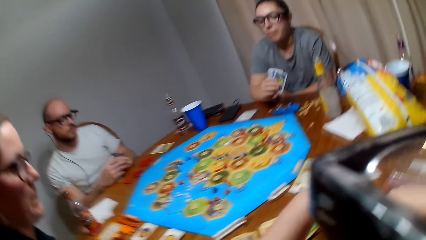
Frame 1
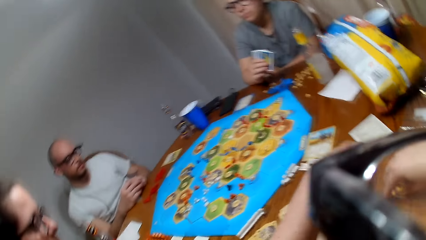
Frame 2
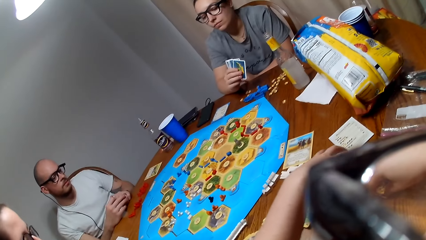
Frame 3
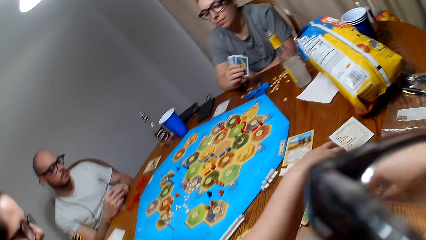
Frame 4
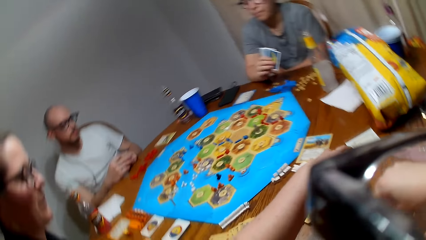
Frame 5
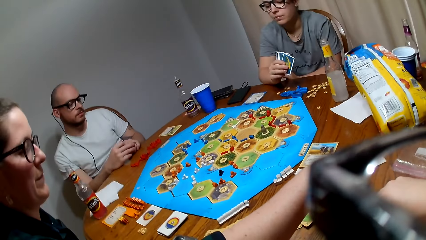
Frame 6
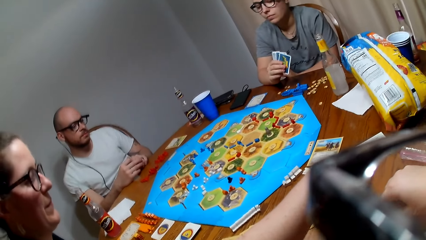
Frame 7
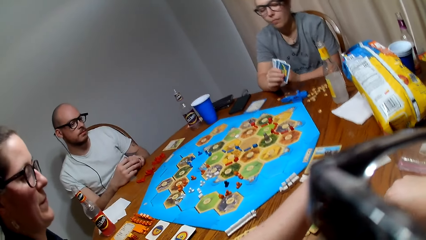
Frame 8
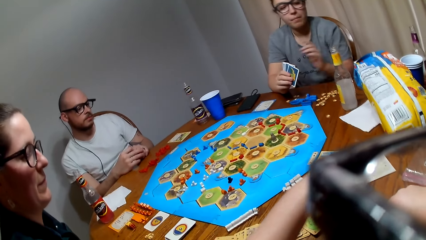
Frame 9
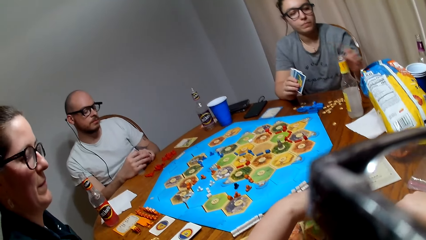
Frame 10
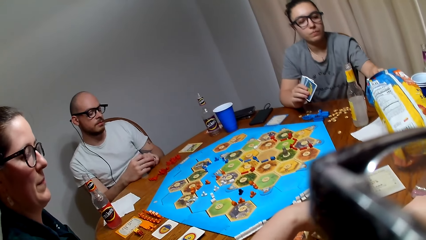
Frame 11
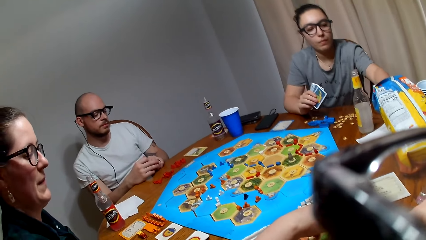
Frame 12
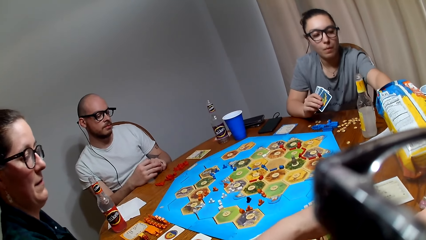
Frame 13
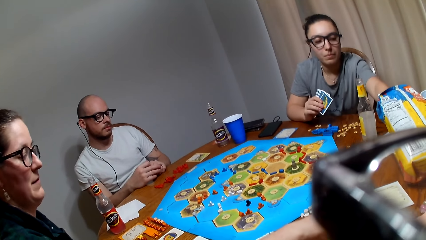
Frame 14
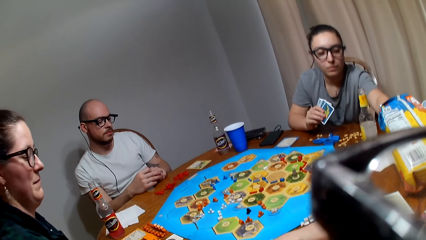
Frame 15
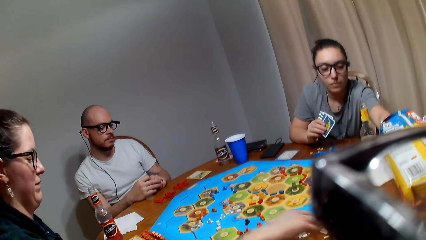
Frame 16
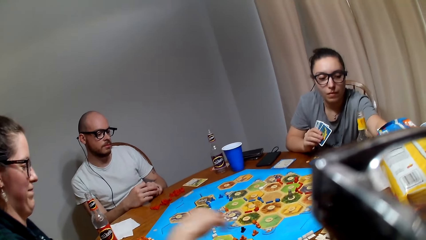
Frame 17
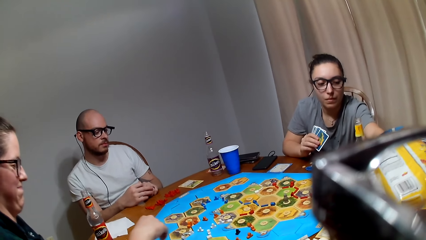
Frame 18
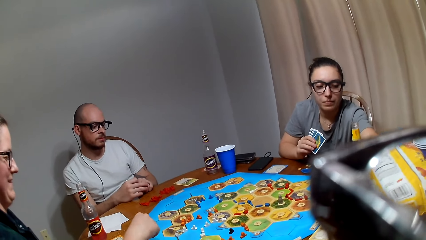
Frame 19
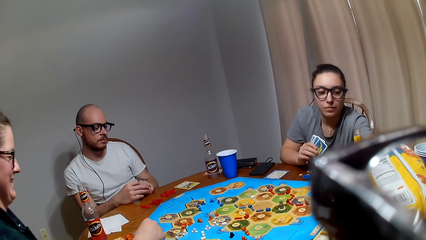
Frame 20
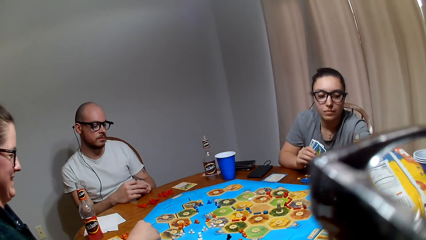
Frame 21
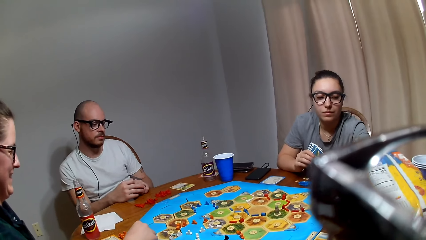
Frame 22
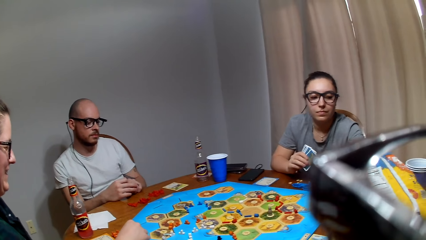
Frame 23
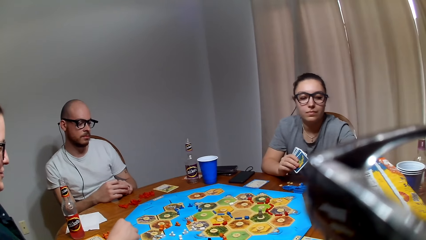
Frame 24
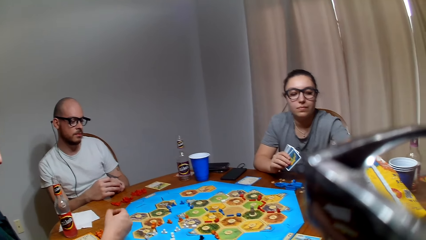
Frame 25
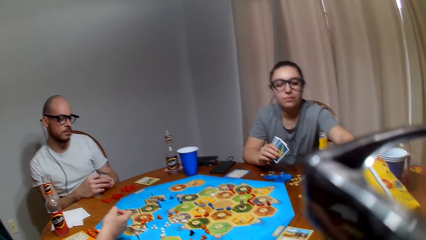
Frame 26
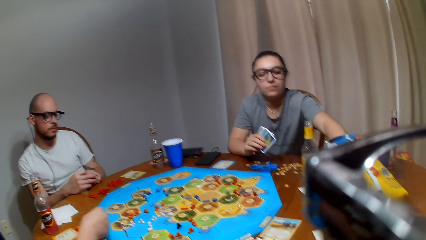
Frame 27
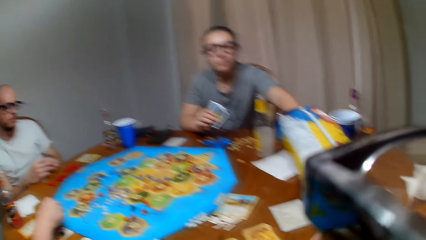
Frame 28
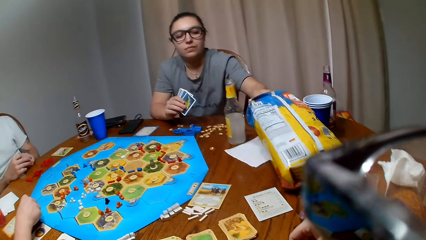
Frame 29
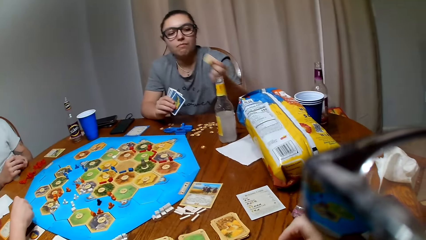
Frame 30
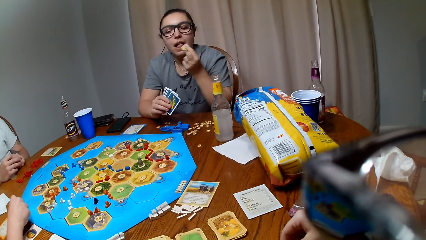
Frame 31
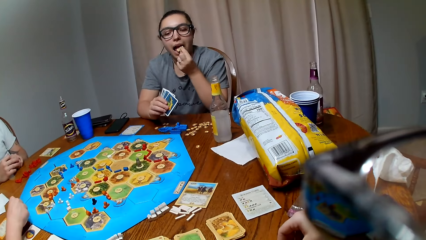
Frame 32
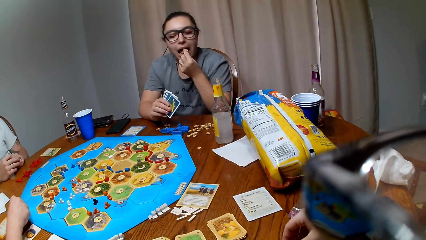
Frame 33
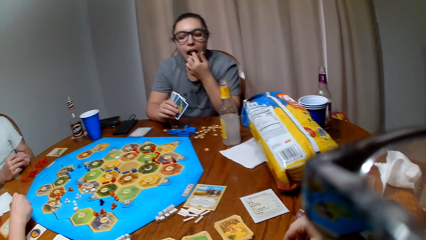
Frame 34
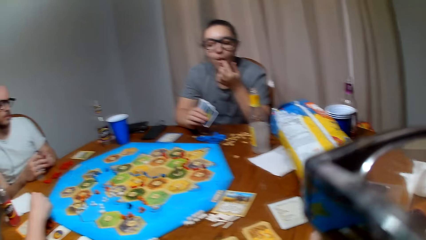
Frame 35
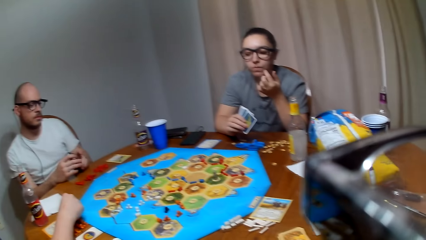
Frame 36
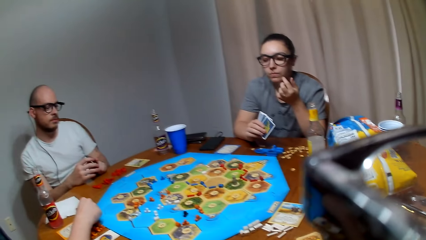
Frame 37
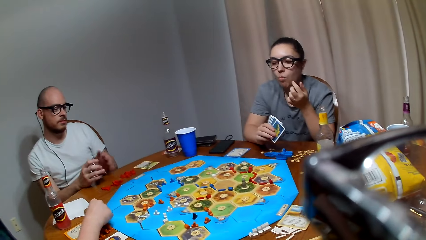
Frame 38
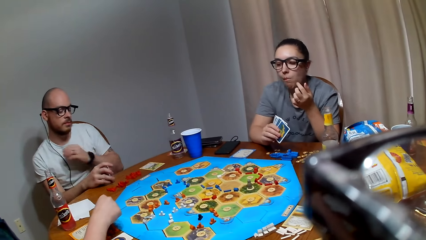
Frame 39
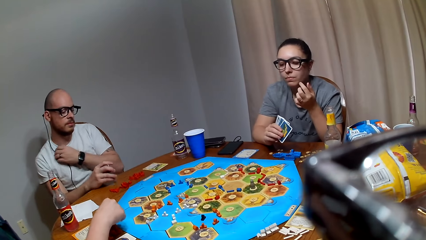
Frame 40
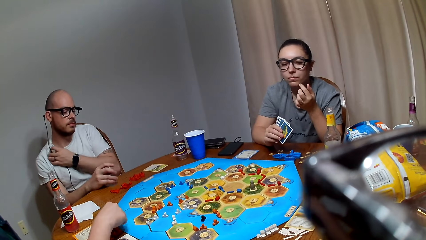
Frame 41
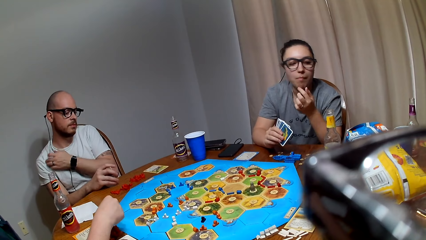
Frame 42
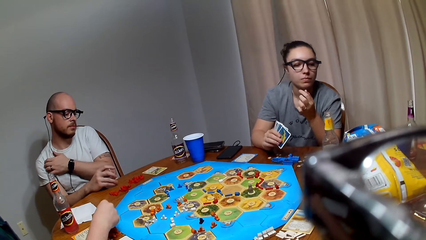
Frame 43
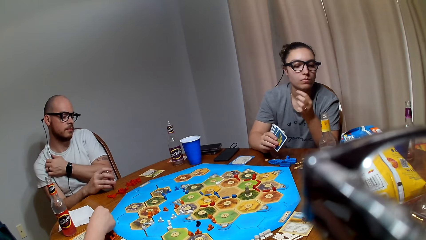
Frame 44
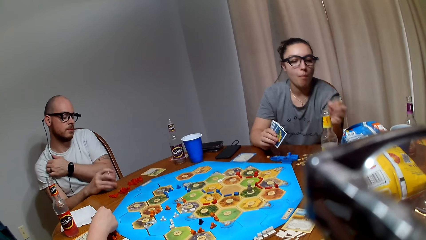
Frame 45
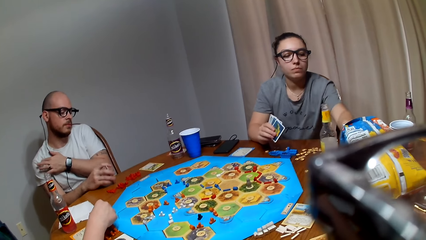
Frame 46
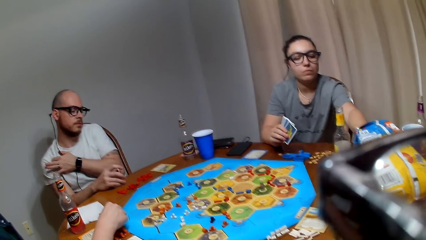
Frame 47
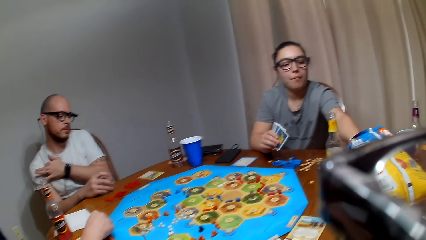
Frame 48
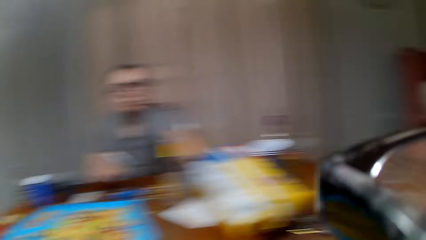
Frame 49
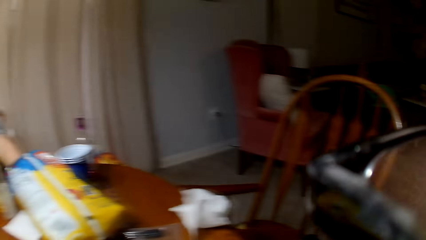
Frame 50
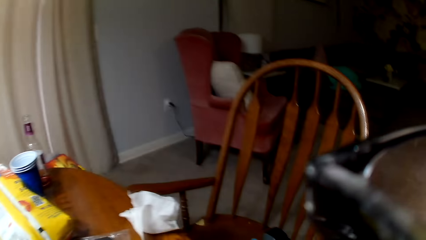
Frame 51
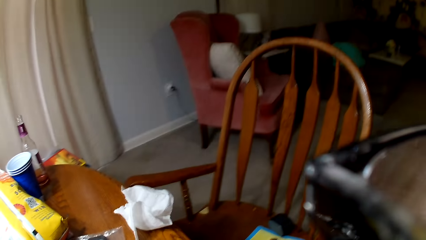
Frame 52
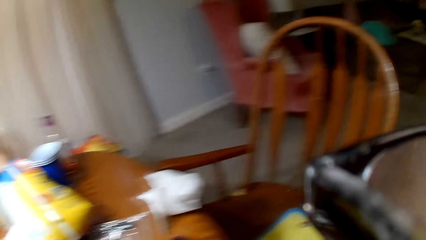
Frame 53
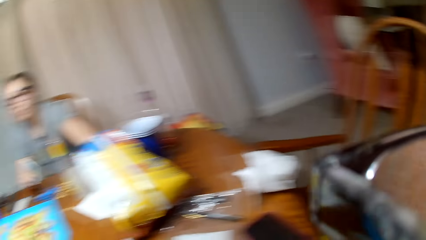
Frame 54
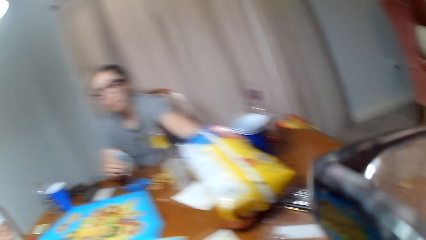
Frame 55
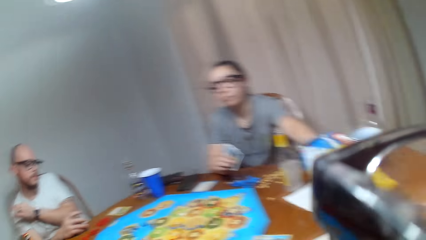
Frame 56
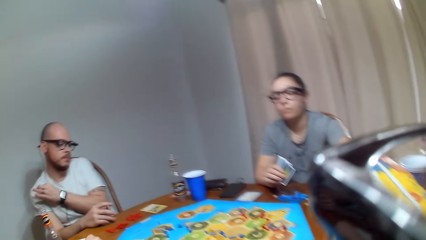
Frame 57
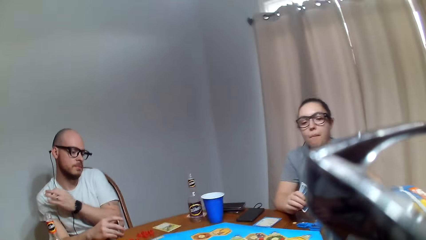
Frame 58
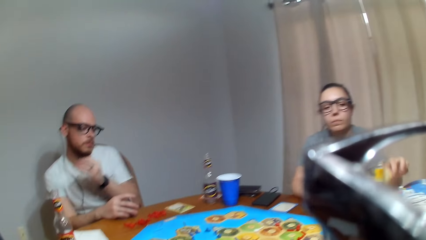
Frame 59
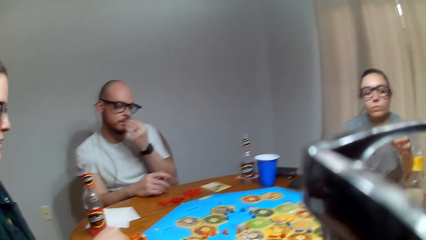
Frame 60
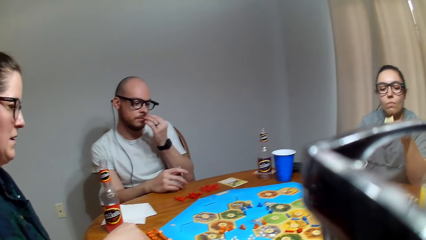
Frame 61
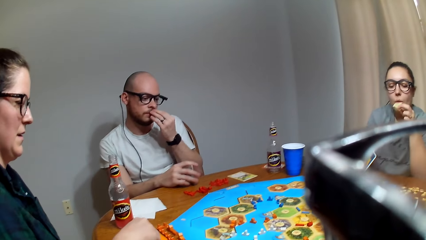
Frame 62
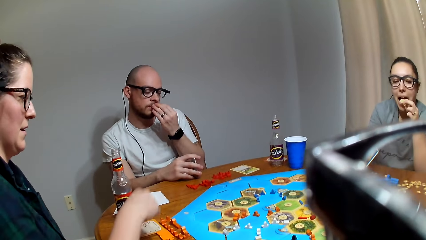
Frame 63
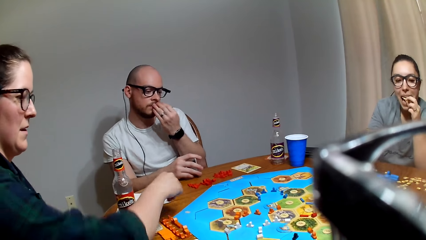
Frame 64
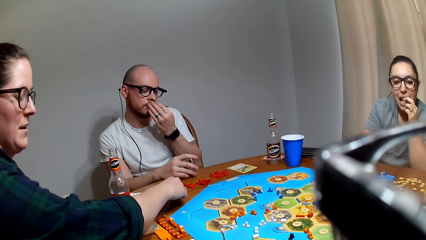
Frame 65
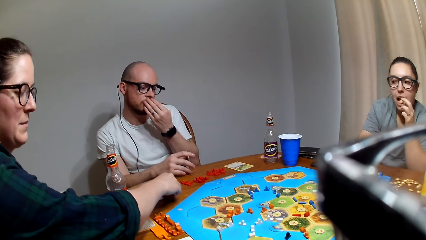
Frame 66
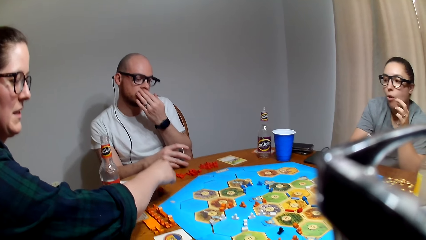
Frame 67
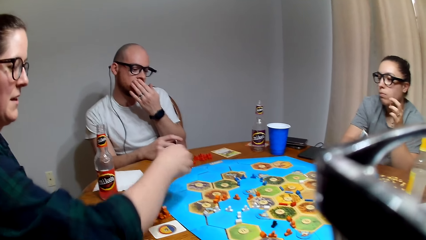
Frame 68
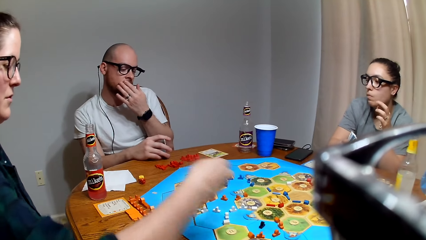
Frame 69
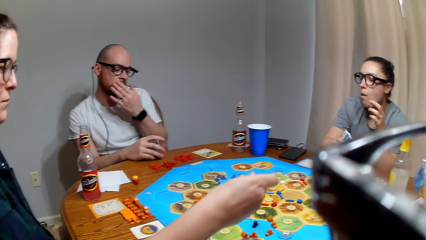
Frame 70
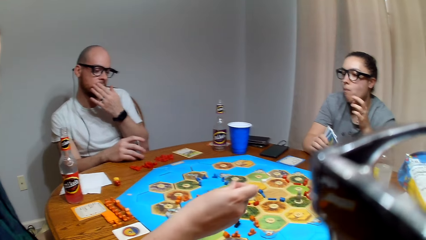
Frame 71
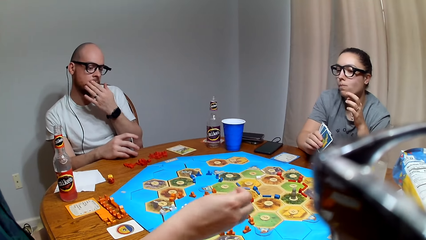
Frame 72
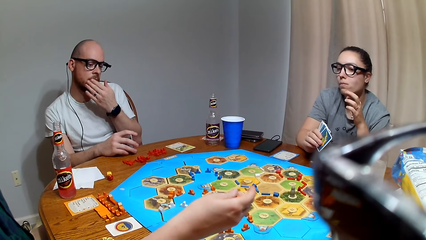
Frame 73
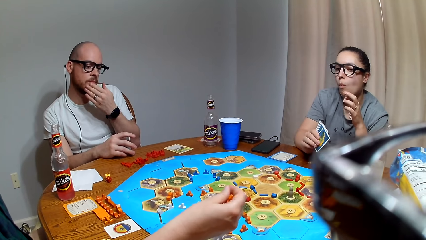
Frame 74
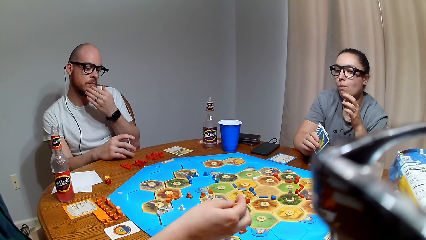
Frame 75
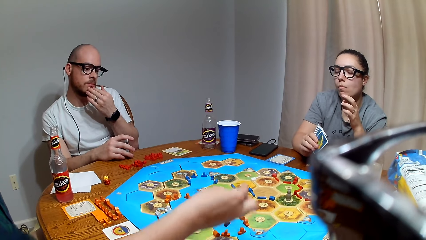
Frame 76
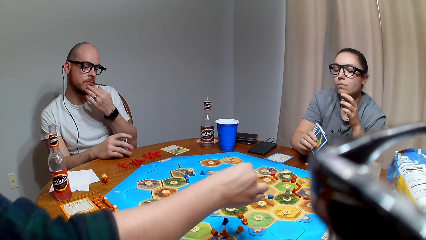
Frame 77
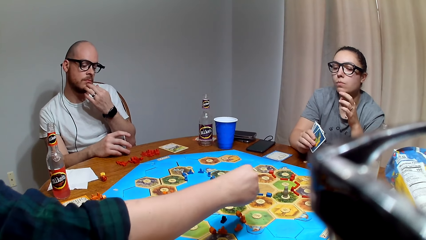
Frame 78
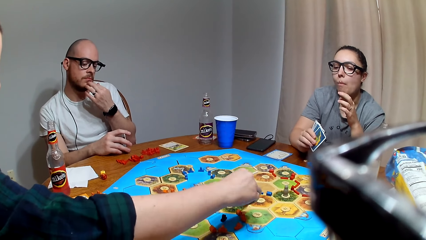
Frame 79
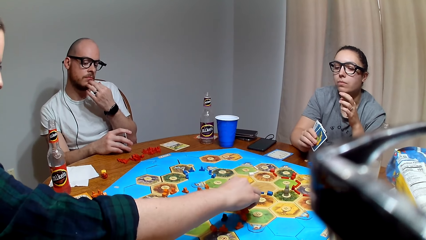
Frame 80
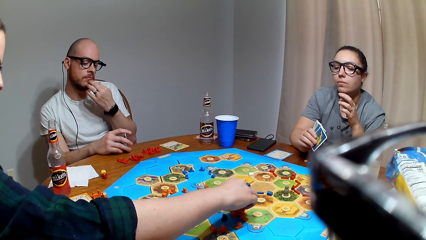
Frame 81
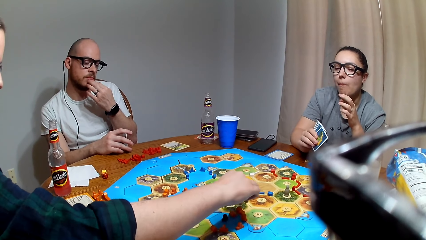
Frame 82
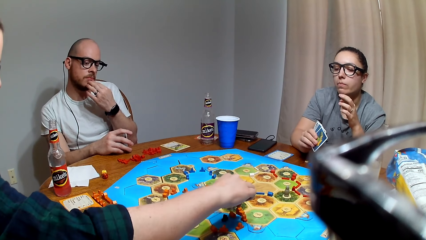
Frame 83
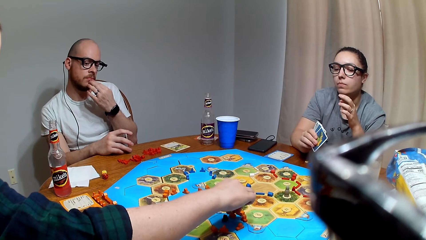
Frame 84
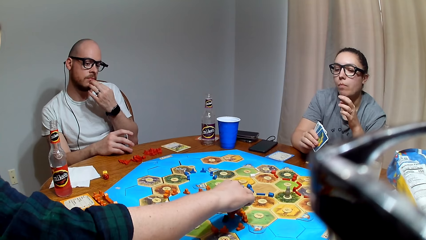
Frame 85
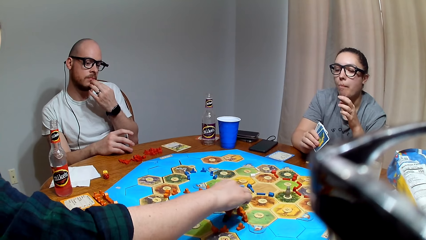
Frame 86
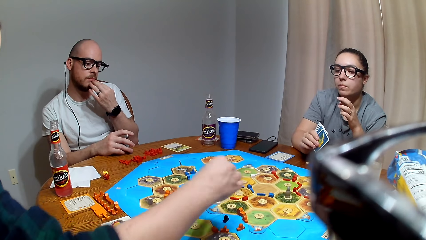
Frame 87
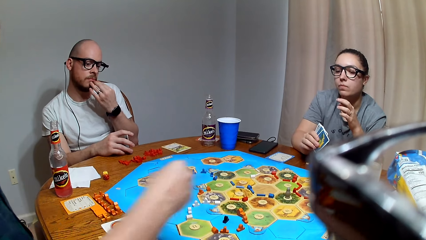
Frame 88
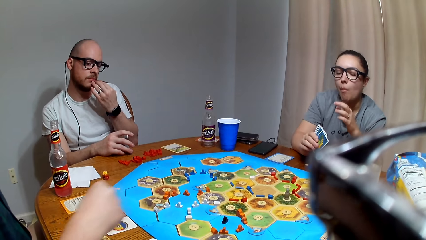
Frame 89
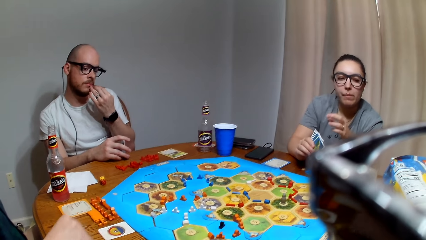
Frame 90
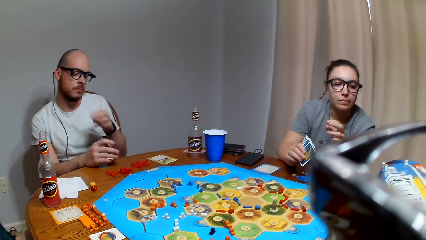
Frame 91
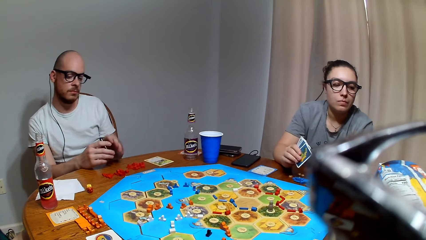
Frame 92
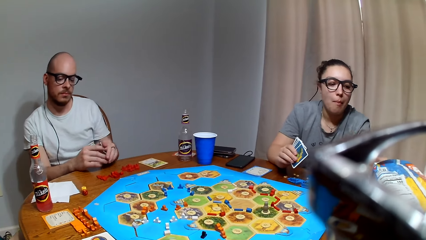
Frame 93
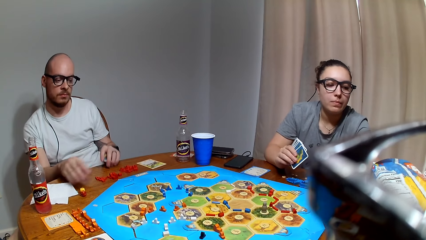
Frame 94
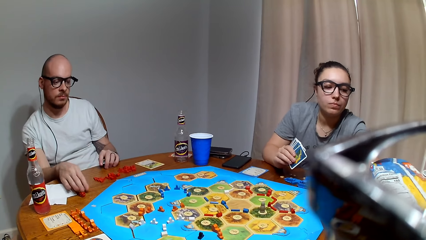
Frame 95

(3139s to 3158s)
A lady picks snacks from the paper bag. The lady eats the snack. Another lady picks roads from the table. The first lady picks snacks from the paper bag. The camera wearer turns around the table. The first lady eats the snack. The other lady drops dice on the table. The camera wearer plays a board game with three people. The other lady places a city on the Catan Settlers board.
